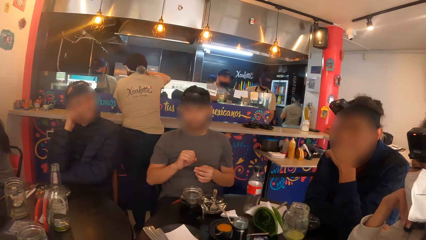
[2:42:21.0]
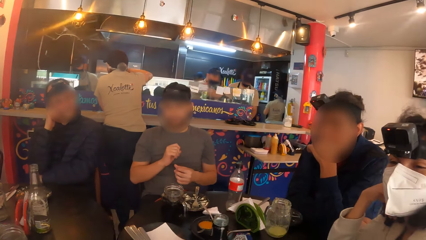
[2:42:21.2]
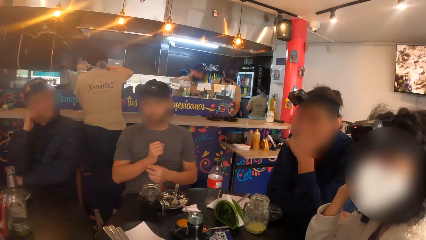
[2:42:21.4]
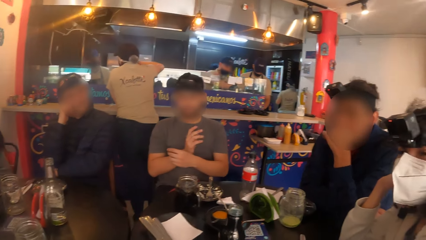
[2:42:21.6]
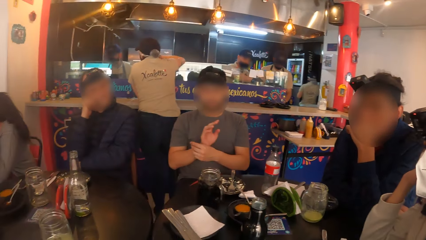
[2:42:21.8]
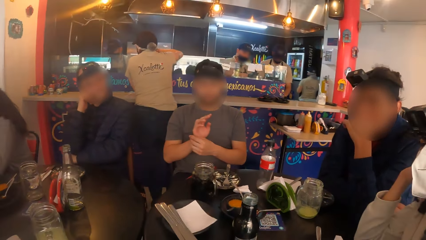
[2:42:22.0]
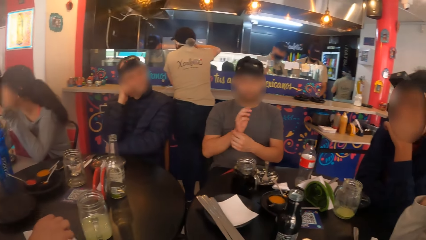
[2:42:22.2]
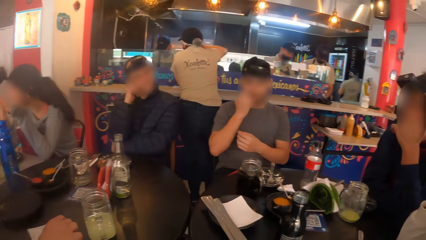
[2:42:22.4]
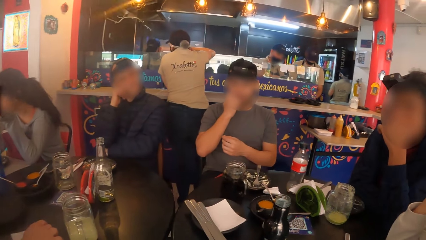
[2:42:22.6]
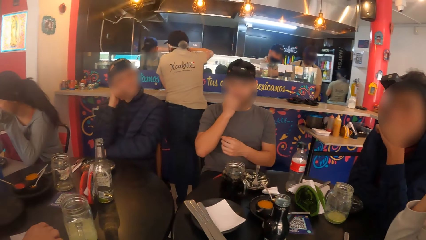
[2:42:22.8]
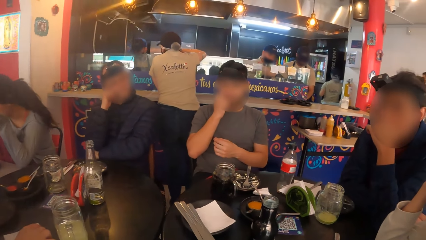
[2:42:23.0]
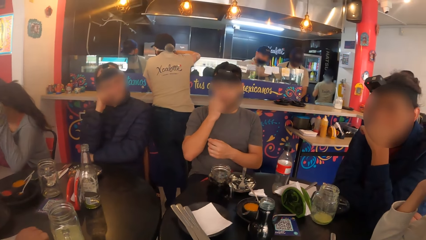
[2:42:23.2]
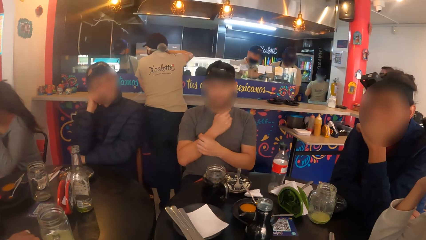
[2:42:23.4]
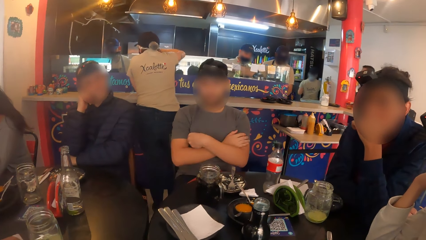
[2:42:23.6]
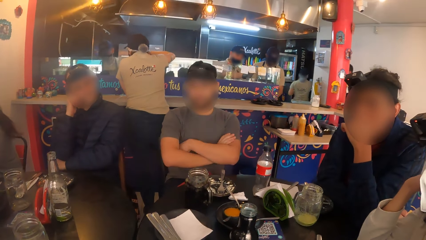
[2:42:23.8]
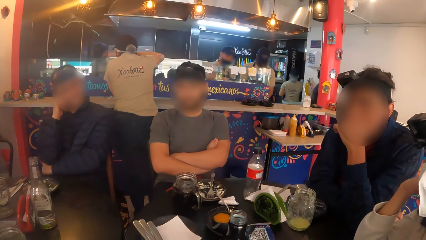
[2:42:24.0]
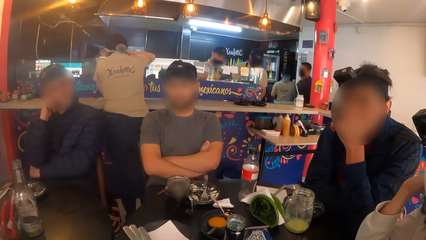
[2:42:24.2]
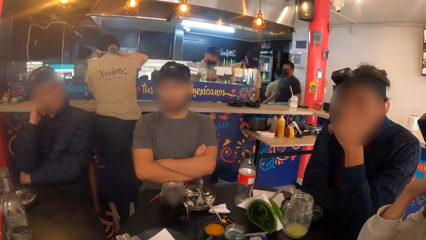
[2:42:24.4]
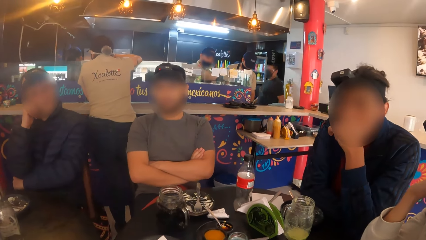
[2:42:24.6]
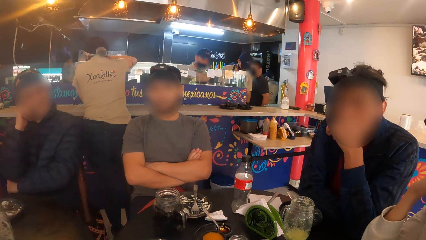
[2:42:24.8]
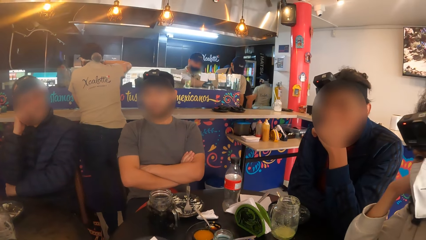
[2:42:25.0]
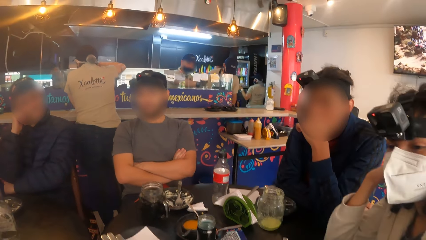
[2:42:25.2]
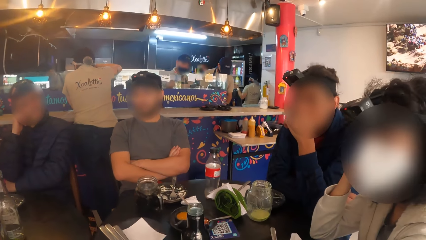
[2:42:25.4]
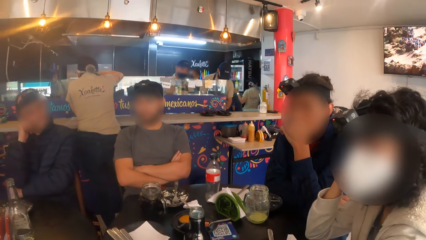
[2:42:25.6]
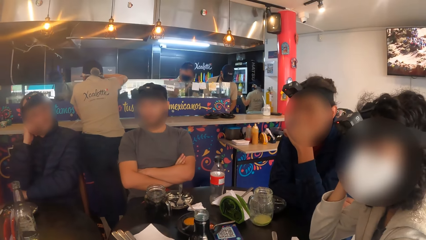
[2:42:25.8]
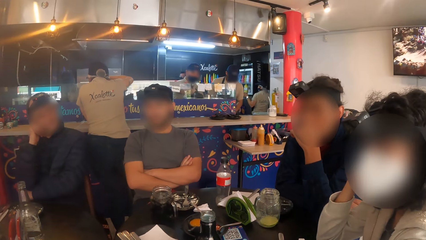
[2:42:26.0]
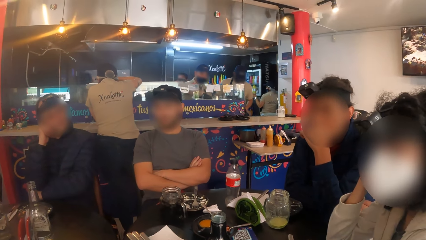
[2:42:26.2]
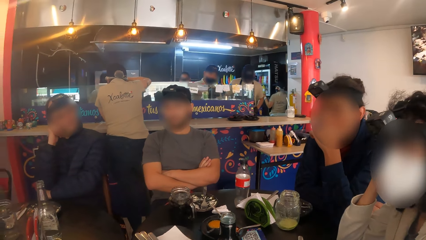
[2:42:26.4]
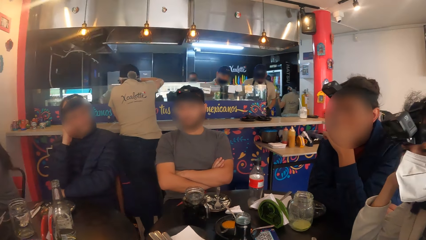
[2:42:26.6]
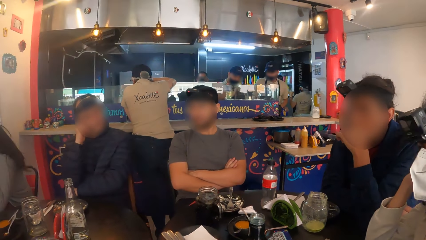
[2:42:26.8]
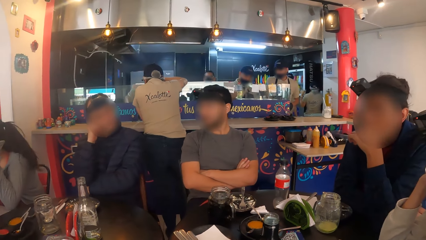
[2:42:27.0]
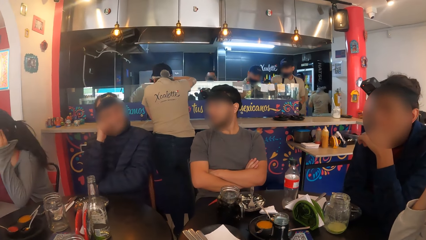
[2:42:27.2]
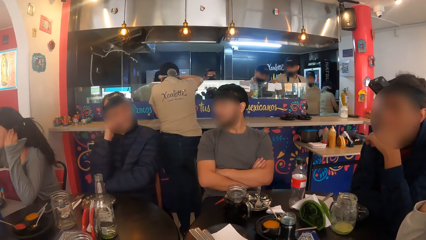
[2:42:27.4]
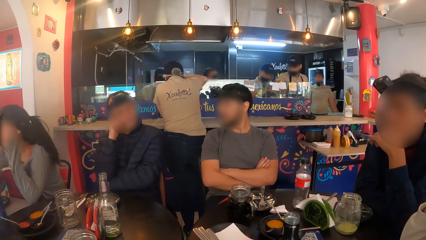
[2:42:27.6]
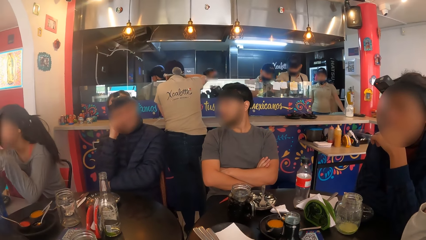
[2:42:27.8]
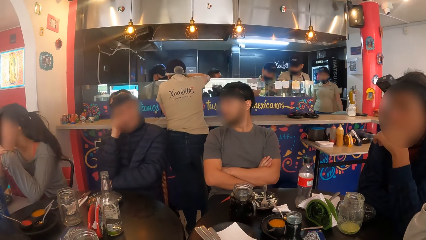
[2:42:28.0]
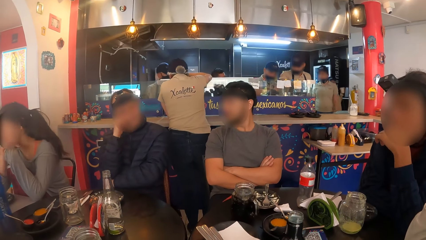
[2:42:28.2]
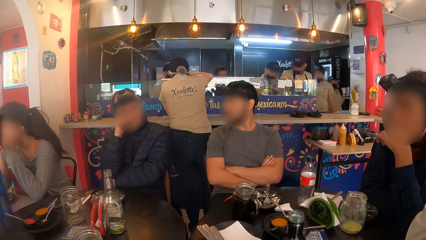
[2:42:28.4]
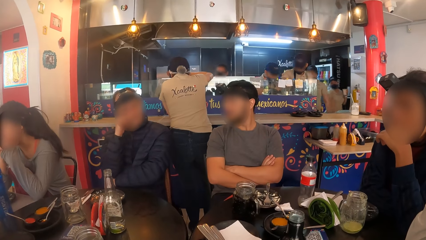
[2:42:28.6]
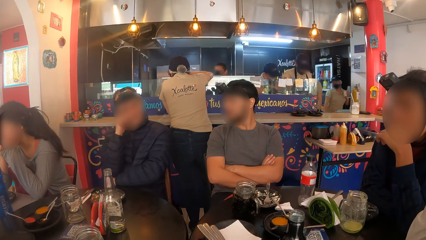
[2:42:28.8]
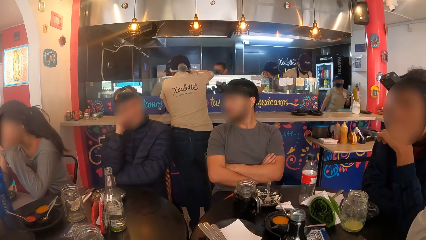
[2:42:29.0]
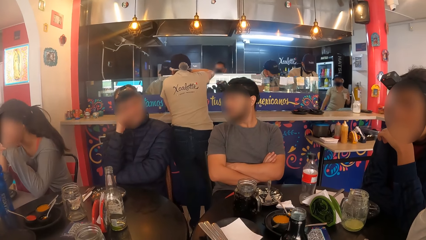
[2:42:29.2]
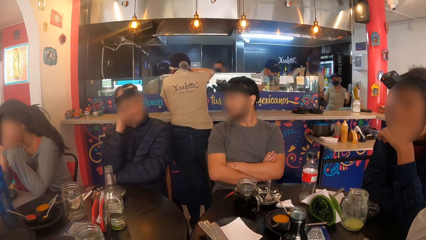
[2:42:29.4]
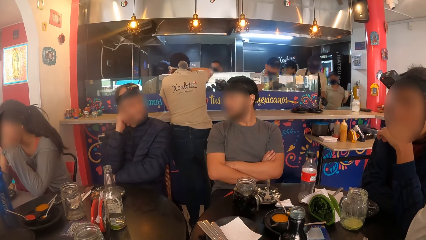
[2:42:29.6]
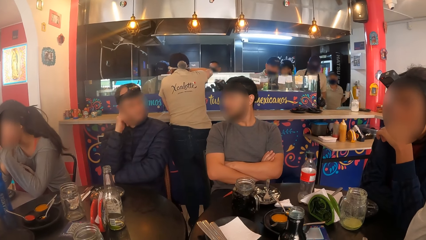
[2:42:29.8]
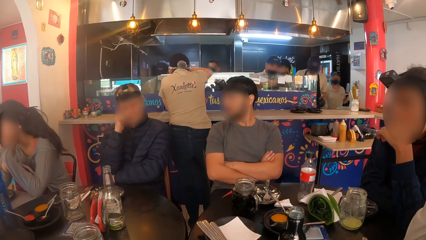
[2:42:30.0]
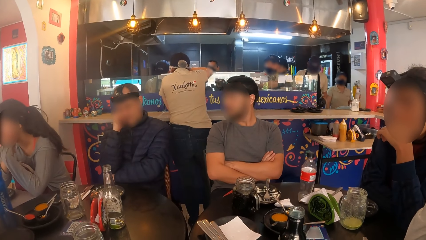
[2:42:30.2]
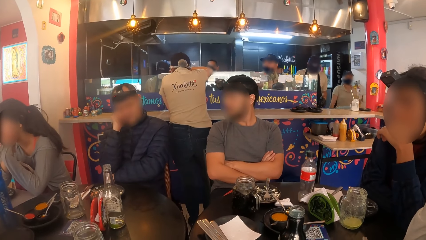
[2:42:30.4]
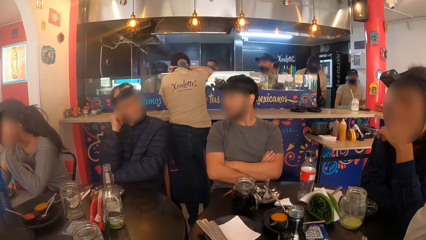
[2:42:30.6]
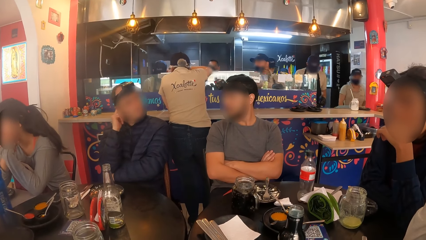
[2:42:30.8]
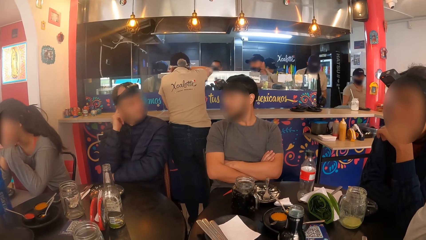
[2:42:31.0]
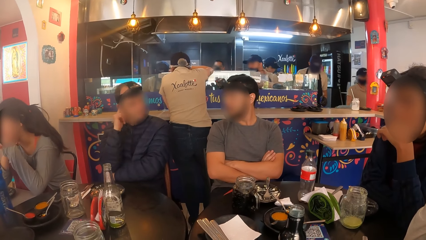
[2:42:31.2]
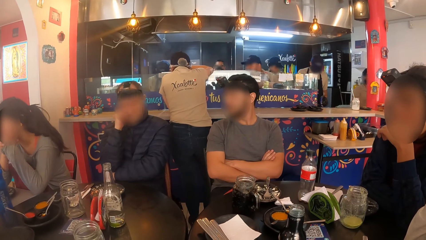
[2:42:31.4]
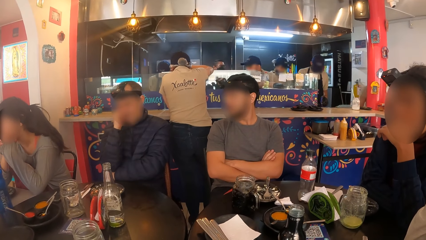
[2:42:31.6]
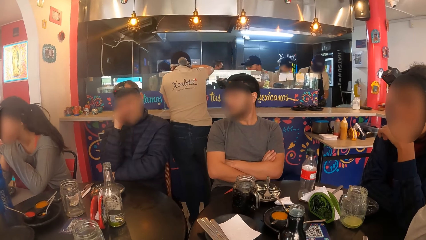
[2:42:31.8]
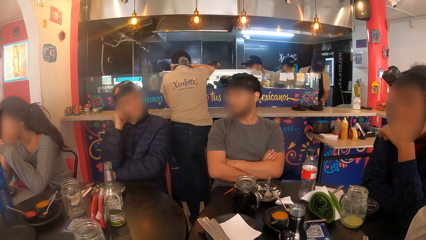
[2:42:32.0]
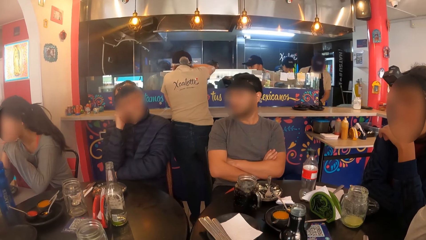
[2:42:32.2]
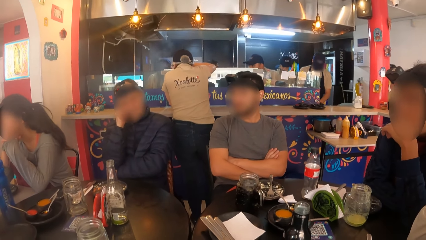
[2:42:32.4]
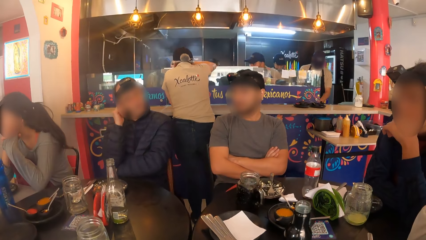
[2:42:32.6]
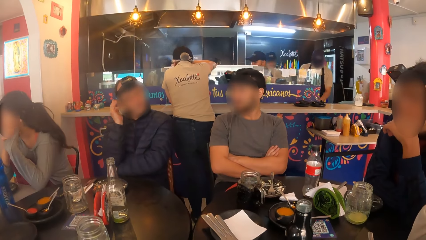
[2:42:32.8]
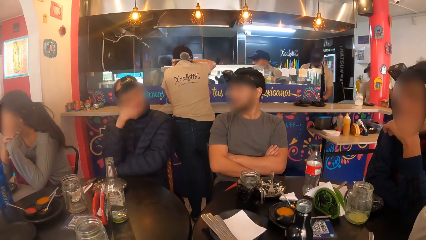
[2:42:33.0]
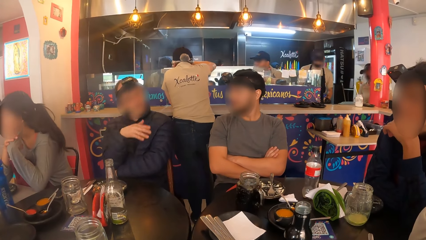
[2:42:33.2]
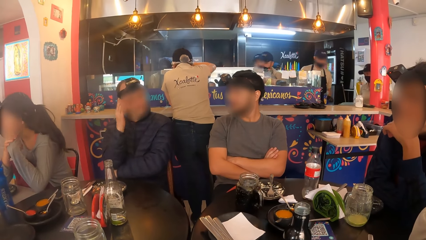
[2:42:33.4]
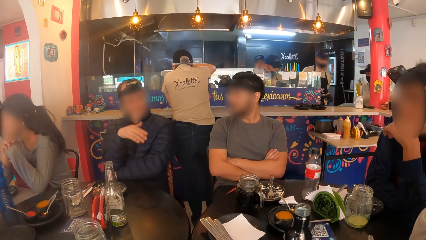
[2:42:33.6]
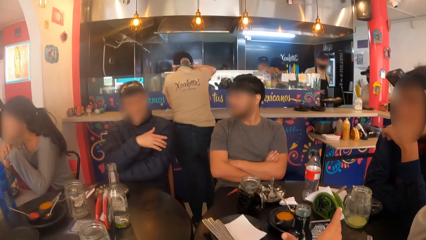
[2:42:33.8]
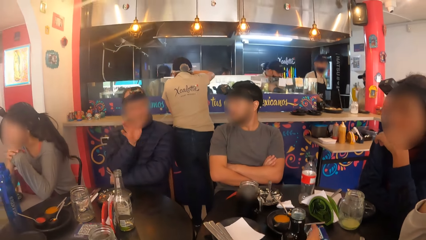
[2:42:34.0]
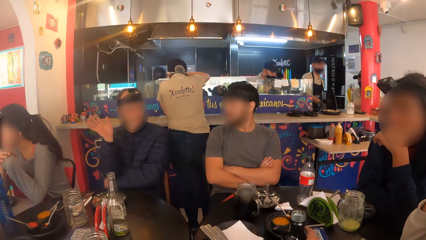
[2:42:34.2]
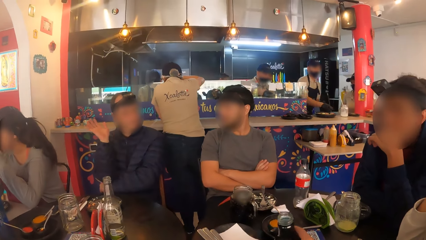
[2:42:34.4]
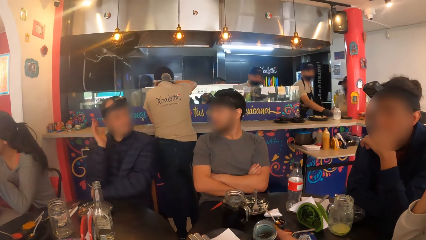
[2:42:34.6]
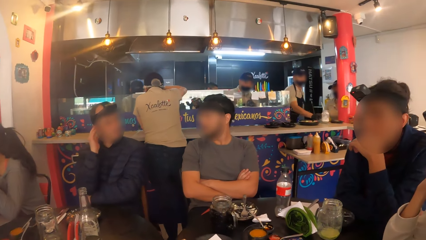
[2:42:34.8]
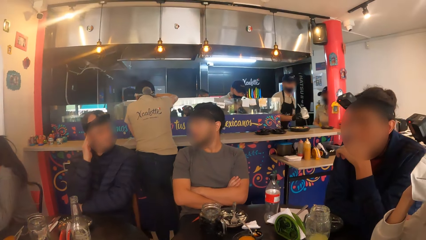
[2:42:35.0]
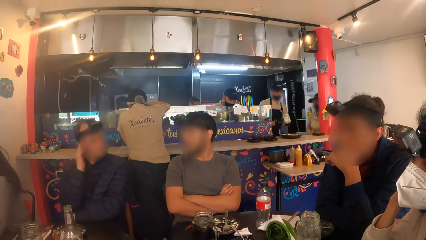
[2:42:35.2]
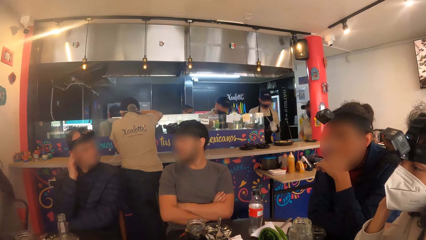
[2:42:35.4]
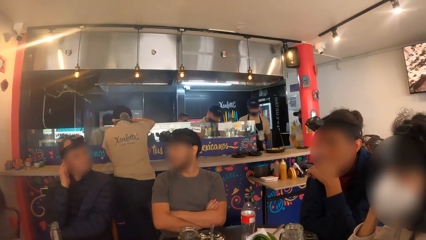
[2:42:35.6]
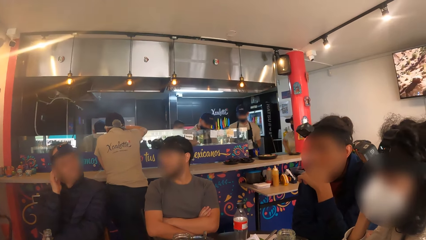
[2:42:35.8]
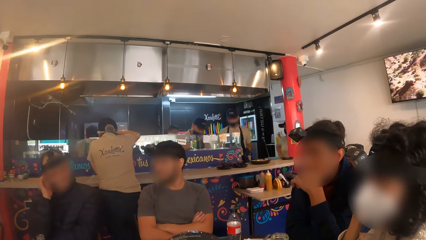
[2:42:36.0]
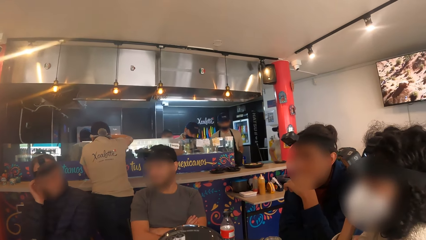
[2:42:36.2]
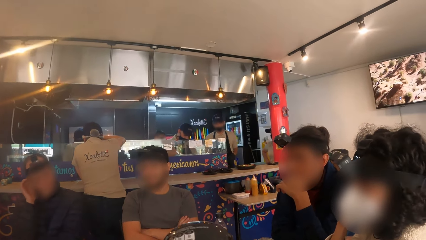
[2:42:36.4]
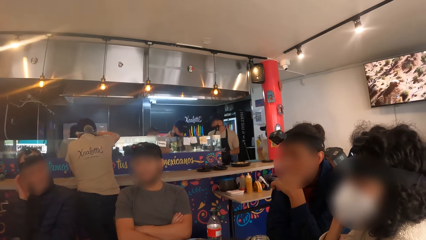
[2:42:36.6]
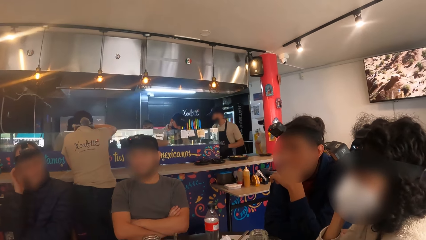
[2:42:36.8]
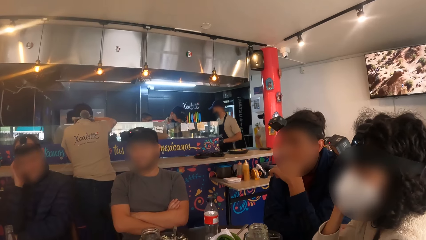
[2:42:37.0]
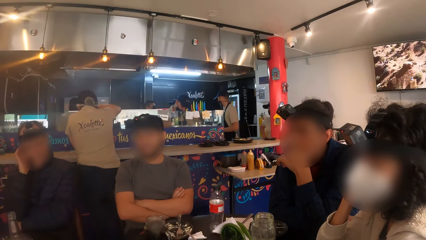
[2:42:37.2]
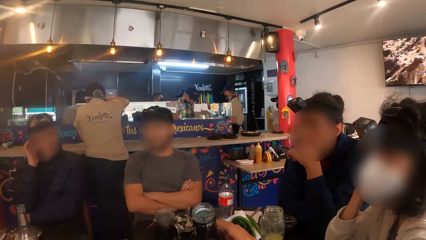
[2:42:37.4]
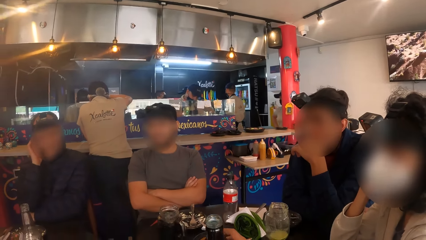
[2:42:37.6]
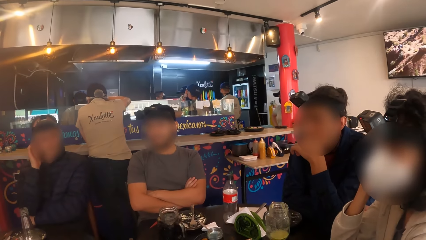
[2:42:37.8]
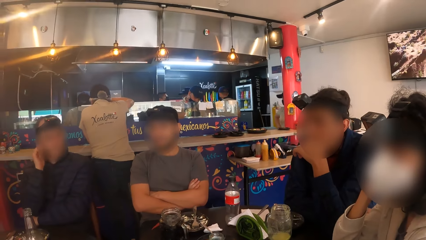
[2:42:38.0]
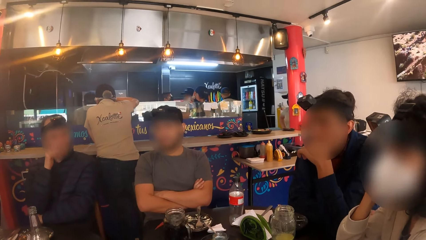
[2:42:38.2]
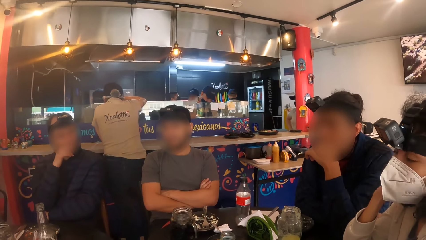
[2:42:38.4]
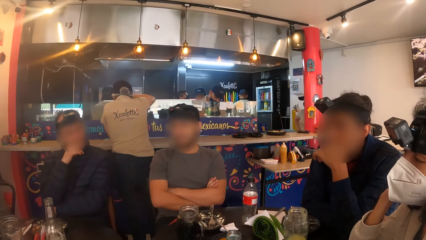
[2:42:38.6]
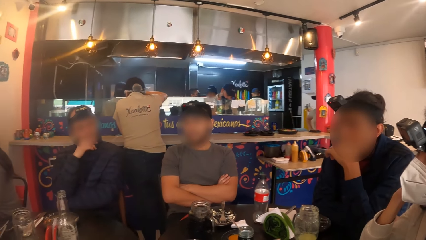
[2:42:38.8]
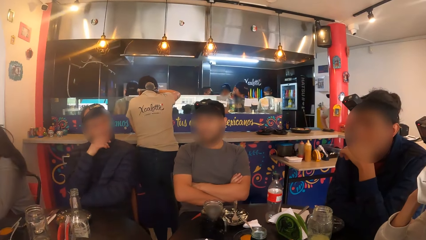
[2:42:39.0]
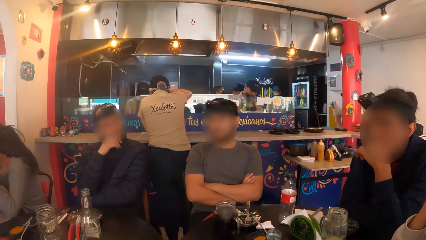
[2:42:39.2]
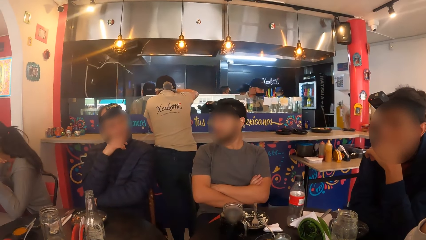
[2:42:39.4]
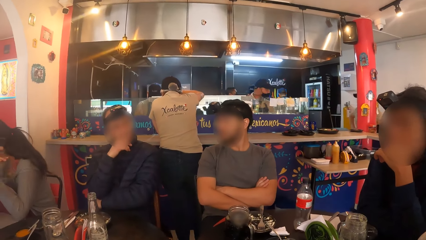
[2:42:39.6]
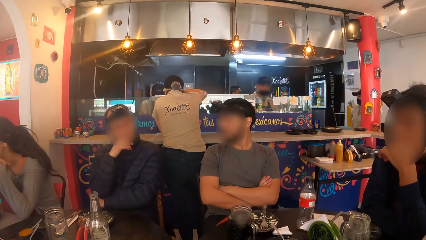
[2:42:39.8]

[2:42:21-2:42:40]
The camera wearer looks at four persons. A person talks to five other persons. One of the four persons talks to the other three and another person.
